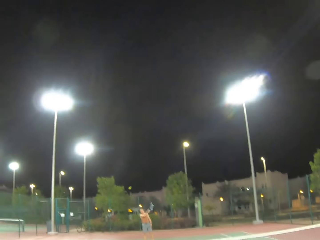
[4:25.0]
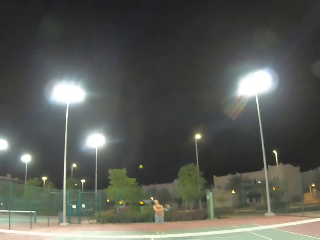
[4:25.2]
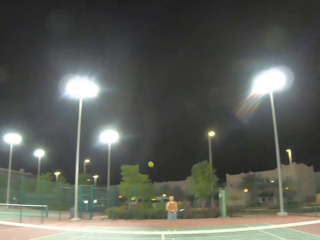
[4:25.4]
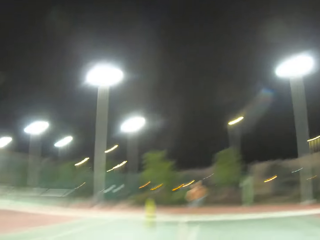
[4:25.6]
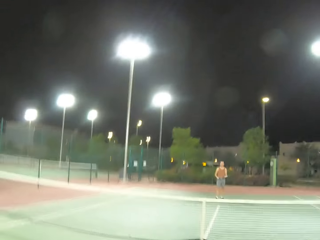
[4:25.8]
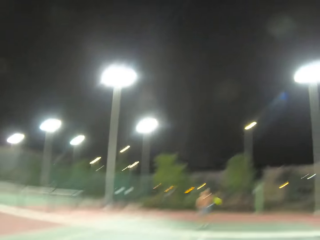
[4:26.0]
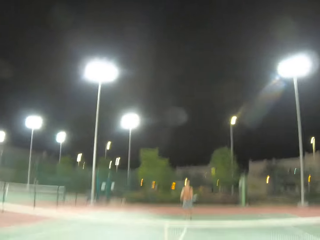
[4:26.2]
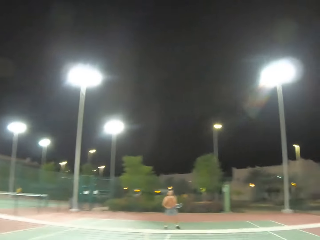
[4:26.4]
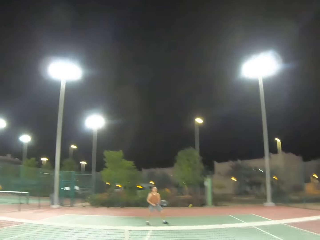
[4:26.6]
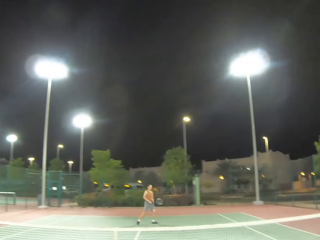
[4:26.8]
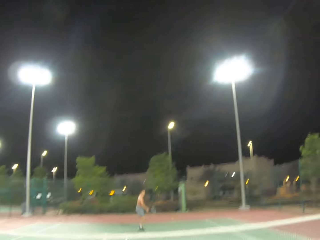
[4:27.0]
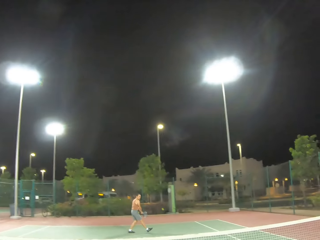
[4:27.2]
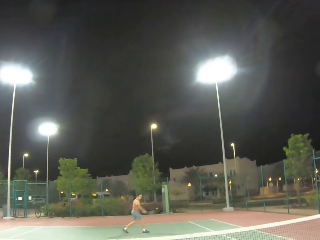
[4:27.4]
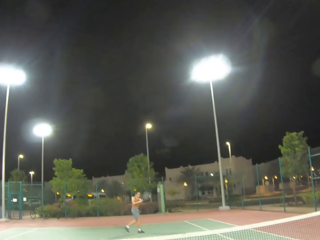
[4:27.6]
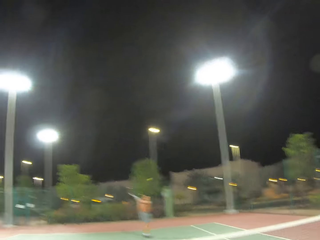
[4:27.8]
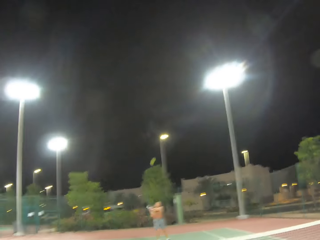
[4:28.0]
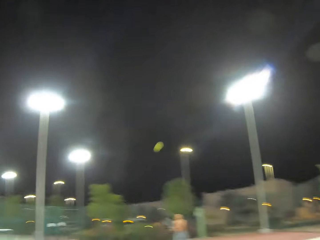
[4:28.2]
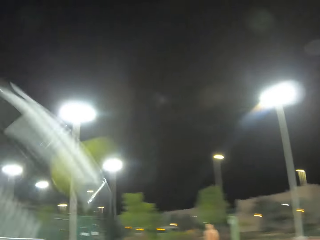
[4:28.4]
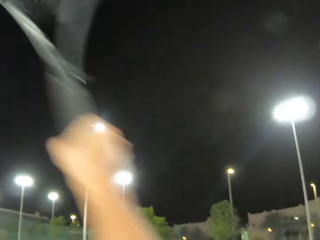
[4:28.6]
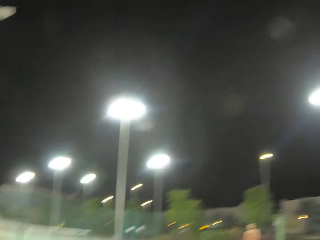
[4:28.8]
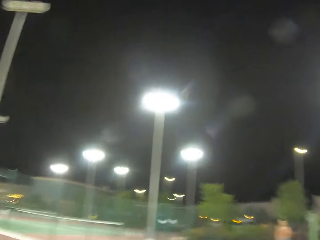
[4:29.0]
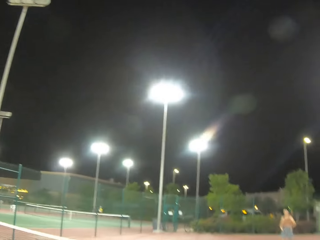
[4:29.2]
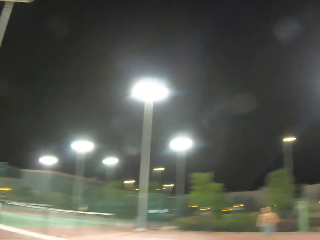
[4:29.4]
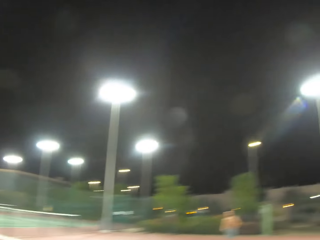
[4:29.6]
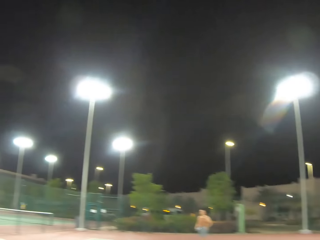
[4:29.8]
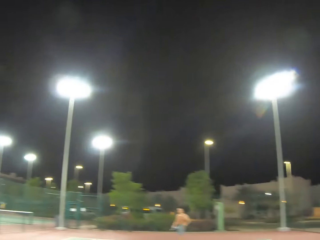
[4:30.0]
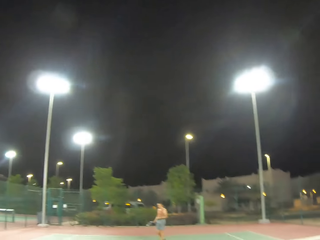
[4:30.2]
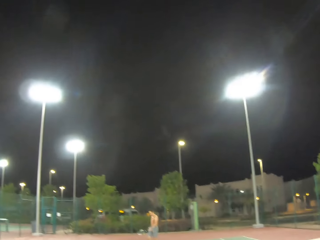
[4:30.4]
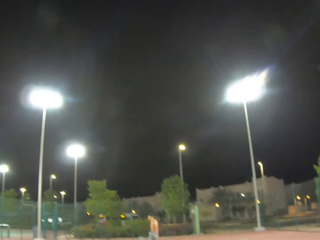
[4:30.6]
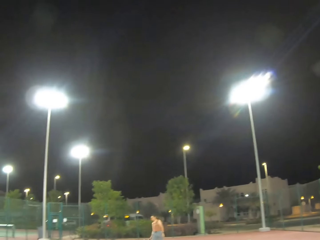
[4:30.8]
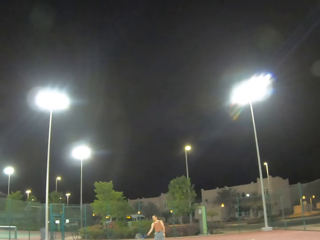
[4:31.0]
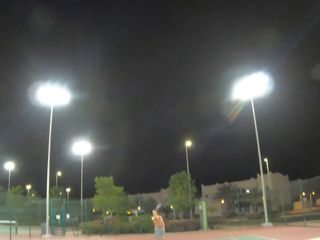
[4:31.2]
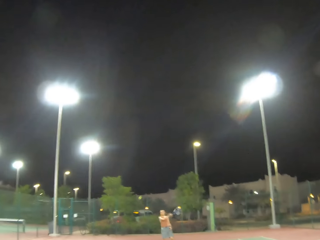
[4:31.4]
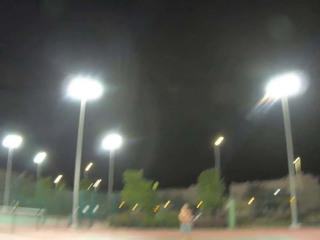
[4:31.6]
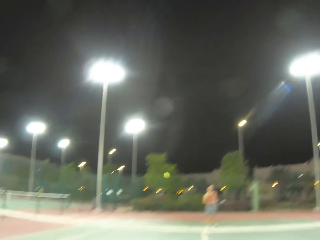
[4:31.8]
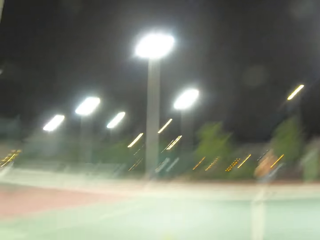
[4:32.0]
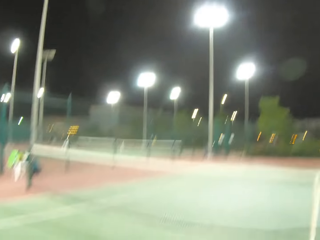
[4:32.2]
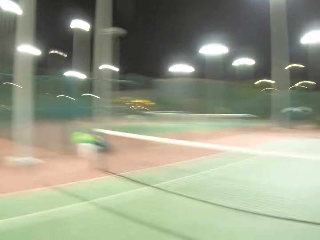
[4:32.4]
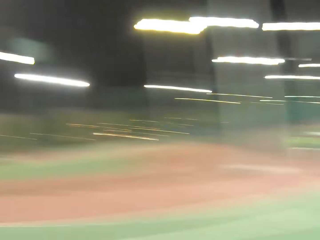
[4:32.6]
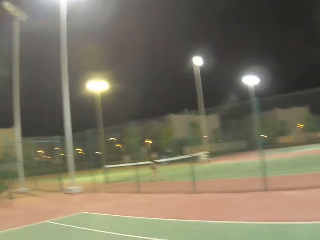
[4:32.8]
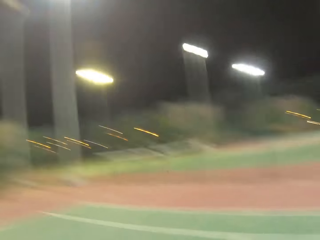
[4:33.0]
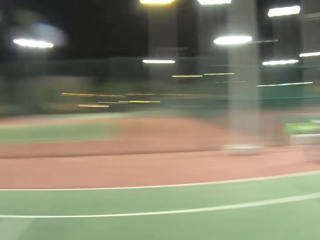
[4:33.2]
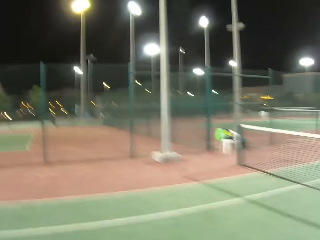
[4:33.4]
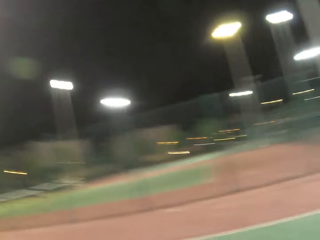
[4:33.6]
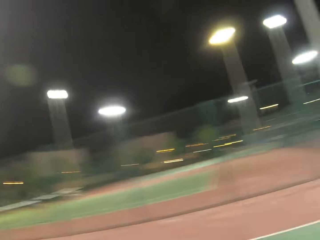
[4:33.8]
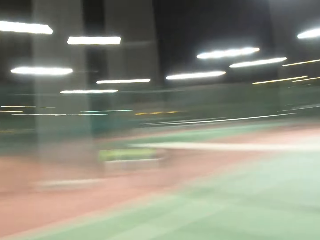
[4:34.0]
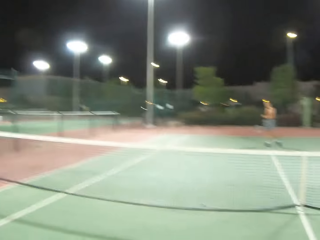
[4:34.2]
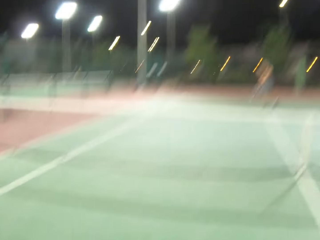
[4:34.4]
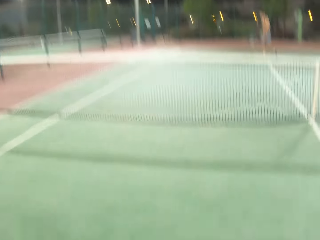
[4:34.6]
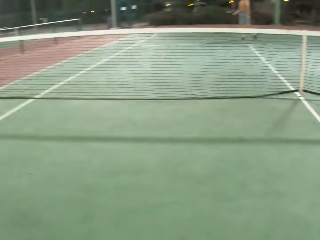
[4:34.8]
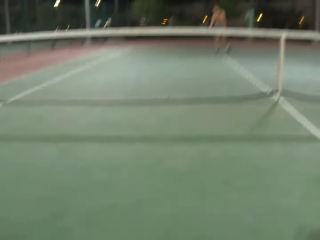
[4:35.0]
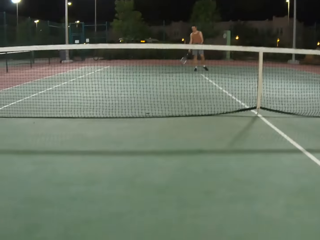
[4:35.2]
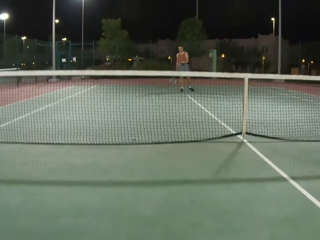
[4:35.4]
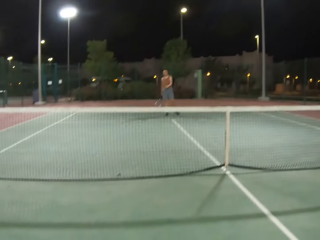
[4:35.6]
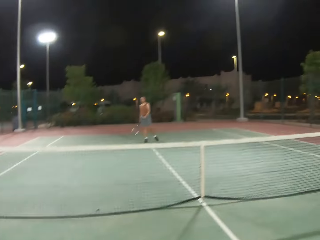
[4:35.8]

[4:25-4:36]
A man passes the tennis ball with a racket. The camera wearer plays tennis with the man. They pass the tennis ball with the racket. The man returns the tennis ball with the racket. The camera wearer passes the tennis ball with the racket. The man passes the tennis ball with the racket. The man plays tennis with the camera wearer.

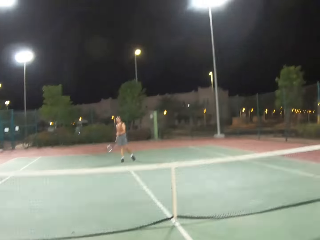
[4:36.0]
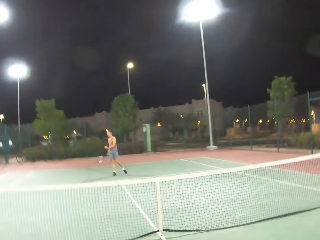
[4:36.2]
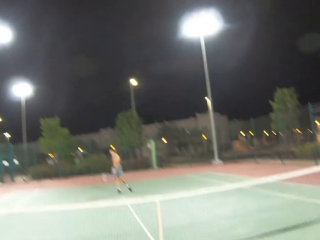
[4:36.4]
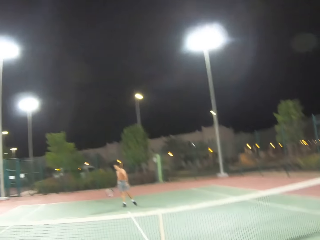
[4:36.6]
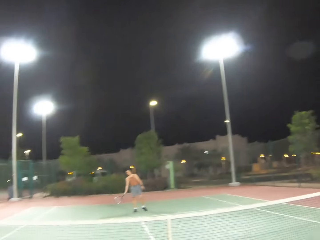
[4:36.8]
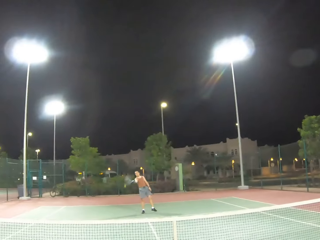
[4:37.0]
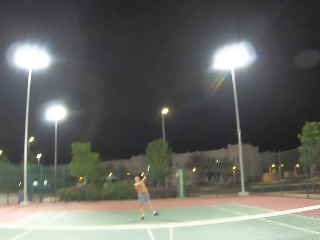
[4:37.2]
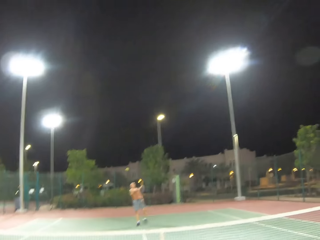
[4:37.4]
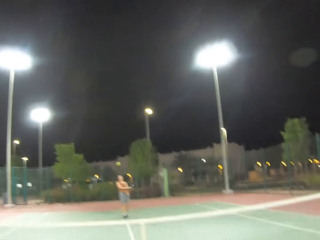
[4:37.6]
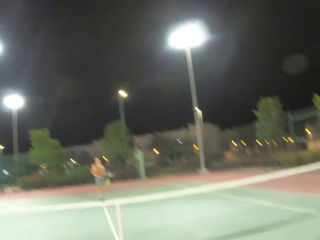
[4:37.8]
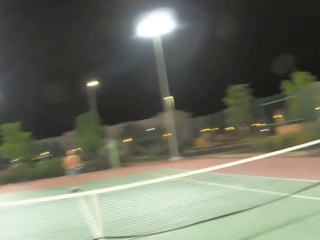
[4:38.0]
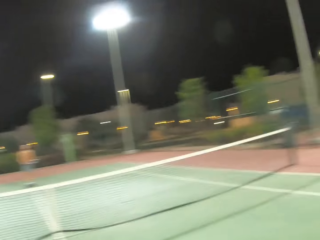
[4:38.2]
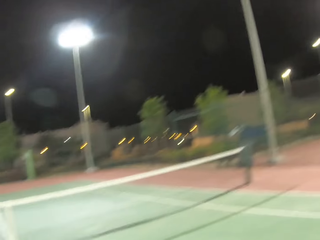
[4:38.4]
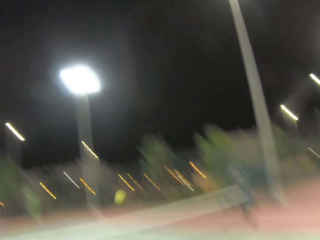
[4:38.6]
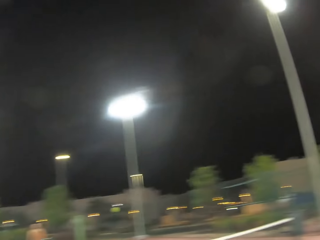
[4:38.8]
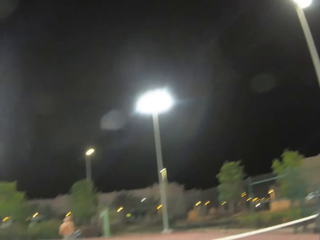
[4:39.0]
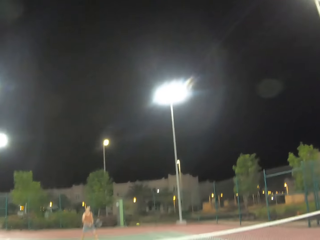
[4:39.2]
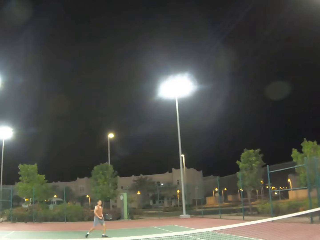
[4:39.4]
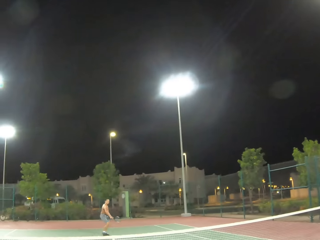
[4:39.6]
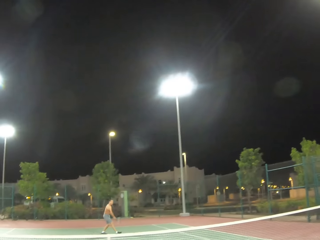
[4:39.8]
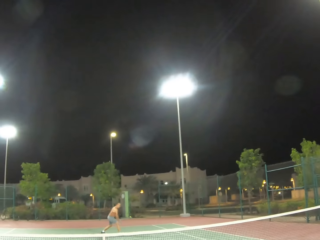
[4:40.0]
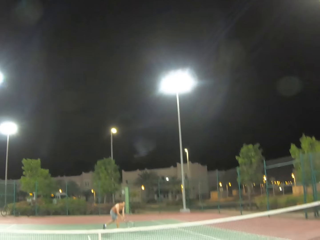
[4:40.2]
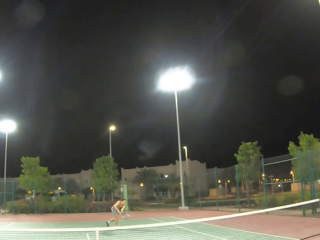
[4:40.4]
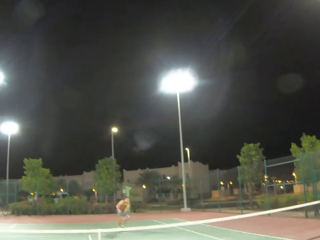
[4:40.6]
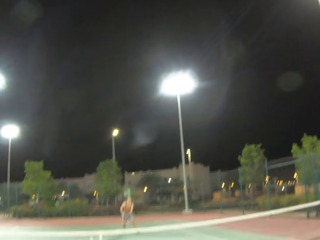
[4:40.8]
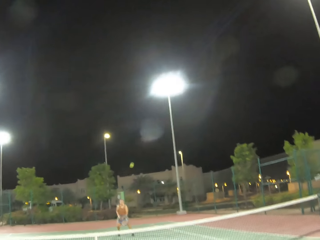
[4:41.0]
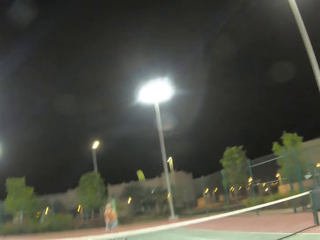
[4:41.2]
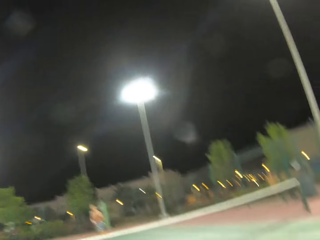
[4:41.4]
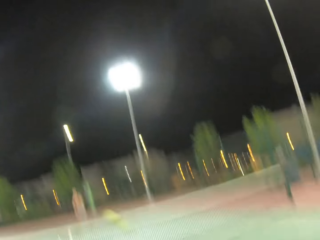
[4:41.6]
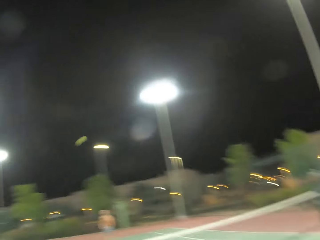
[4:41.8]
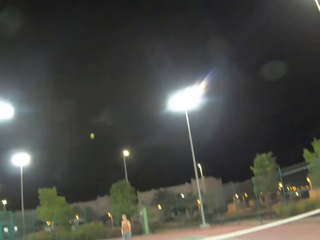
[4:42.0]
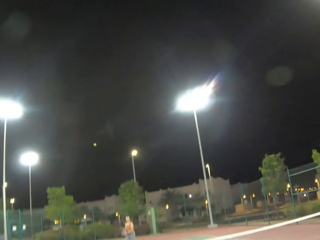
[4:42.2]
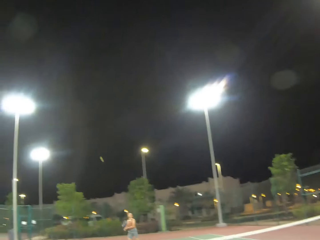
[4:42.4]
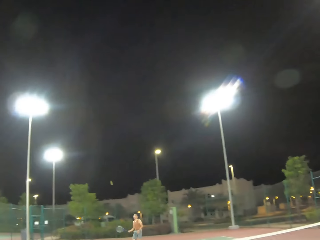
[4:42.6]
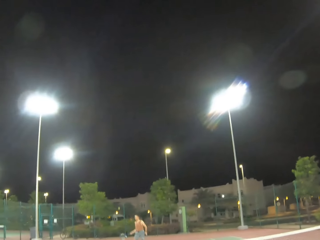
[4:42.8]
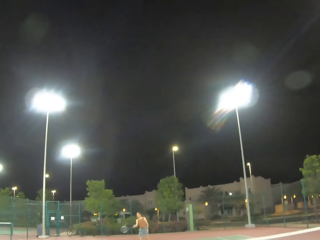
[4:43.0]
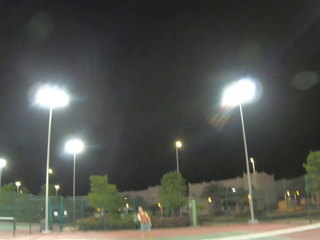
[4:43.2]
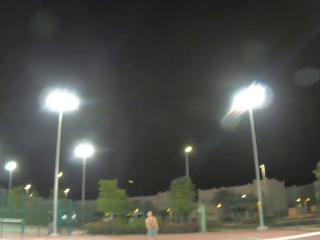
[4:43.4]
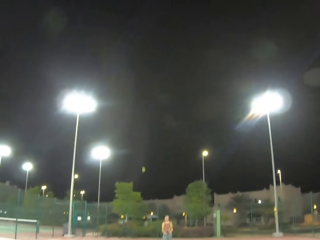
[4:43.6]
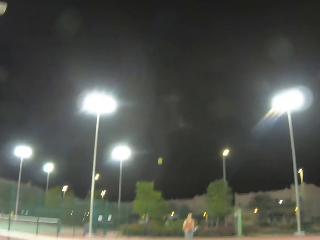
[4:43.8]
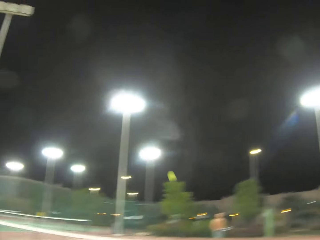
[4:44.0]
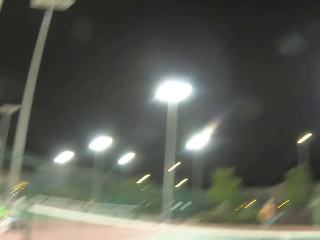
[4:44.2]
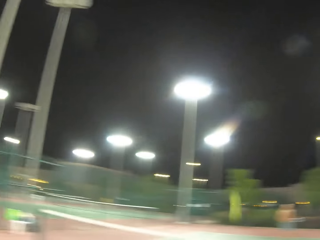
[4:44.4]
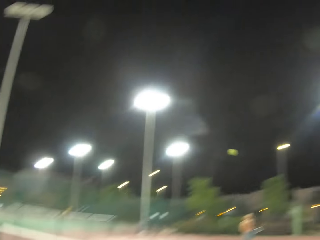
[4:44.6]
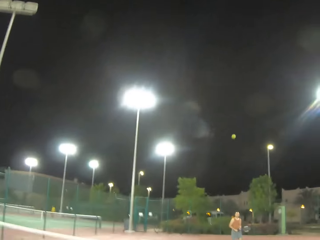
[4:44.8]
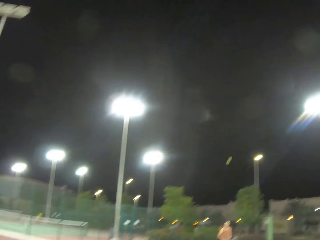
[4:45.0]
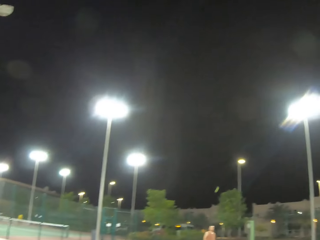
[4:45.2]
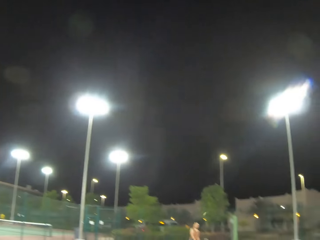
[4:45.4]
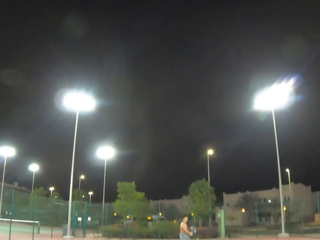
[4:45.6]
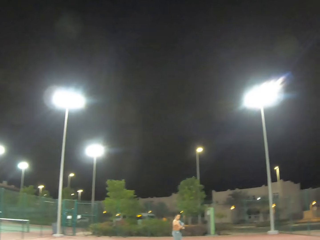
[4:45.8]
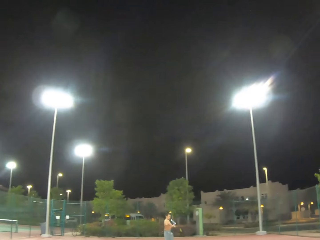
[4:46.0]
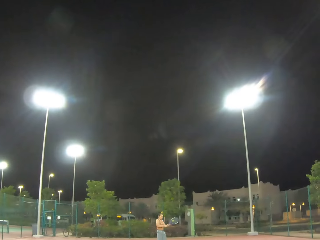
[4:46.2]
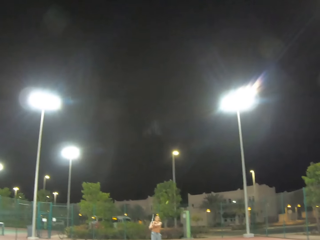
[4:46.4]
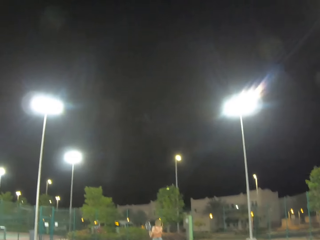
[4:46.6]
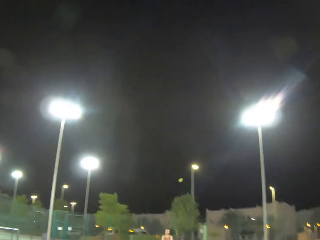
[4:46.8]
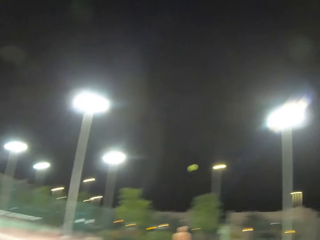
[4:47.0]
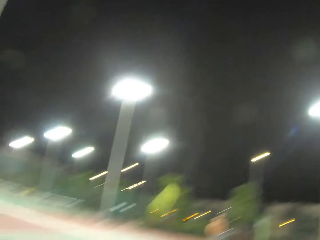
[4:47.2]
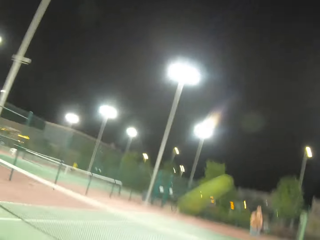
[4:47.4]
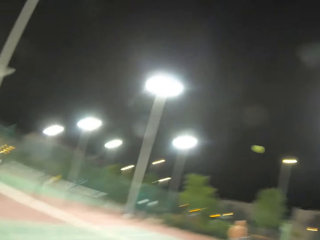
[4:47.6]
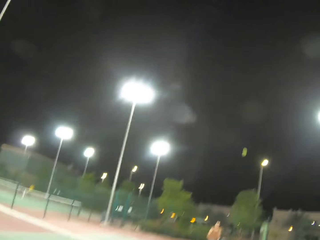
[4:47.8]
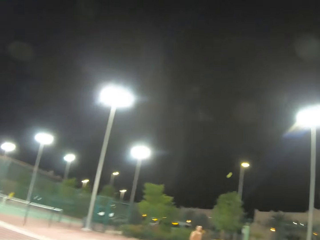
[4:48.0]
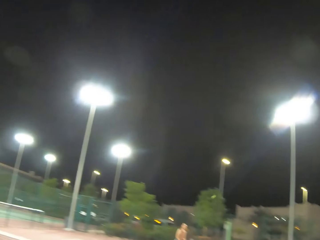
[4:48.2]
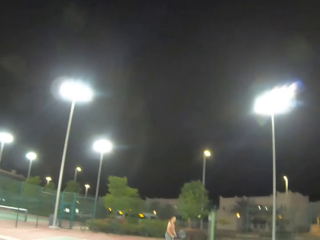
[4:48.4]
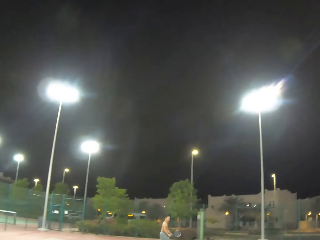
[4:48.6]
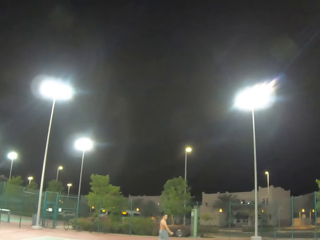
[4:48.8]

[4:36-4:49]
A man passes the tennis ball with a racket. The camera wearer passes the tennis ball with the racket. The man passes the tennis ball with the racket. The camera wearer passes the tennis ball with the racket. The man passes the tennis ball with the racket. The camera wearer passes the tennis ball with the racket. Another man kicks the tennis ball. A man plays tennis with the camera wearer. The camera wearer kicks the tennis ball.
